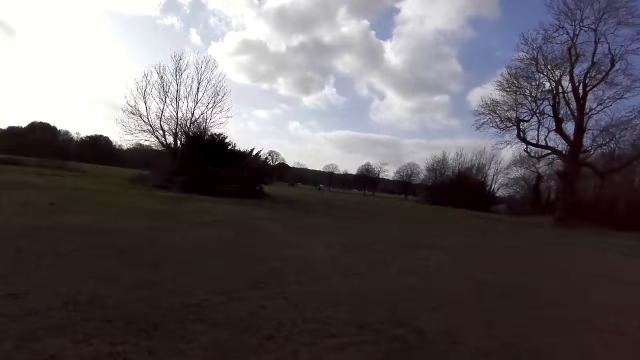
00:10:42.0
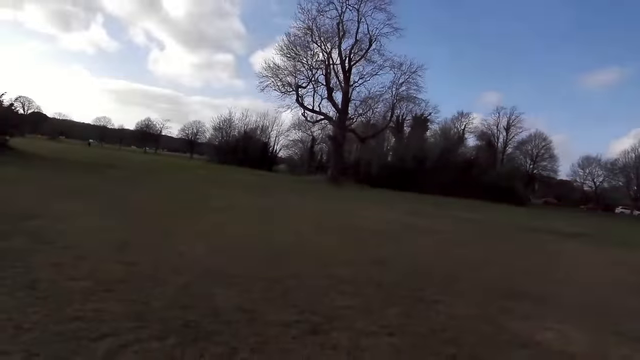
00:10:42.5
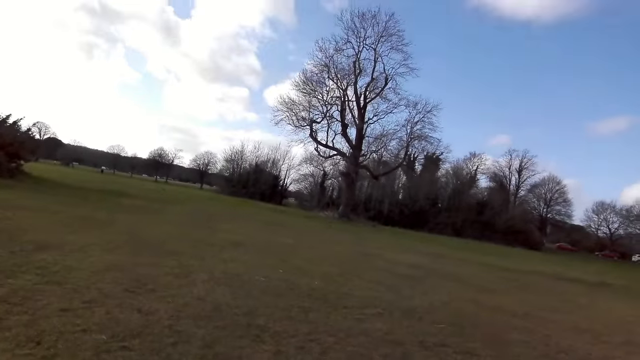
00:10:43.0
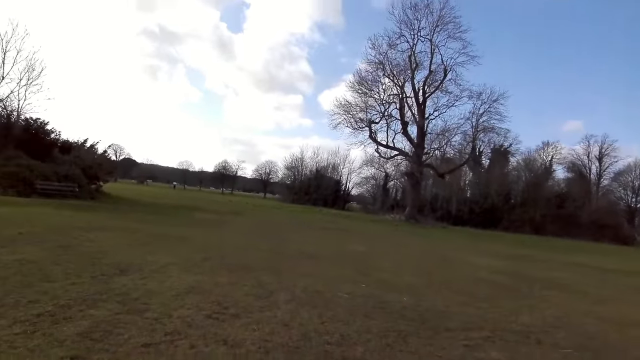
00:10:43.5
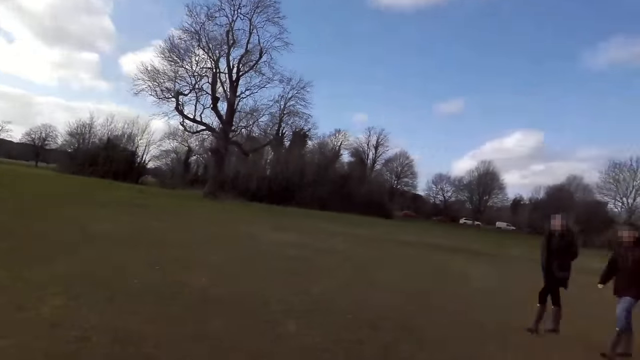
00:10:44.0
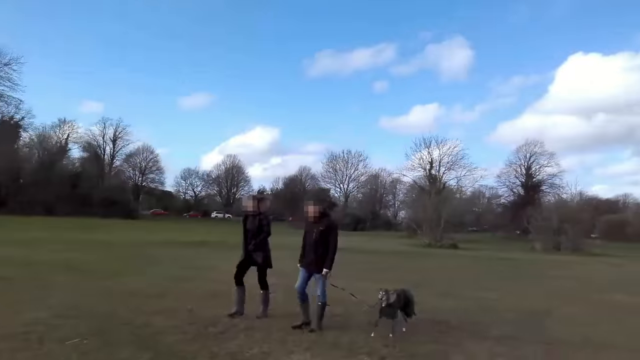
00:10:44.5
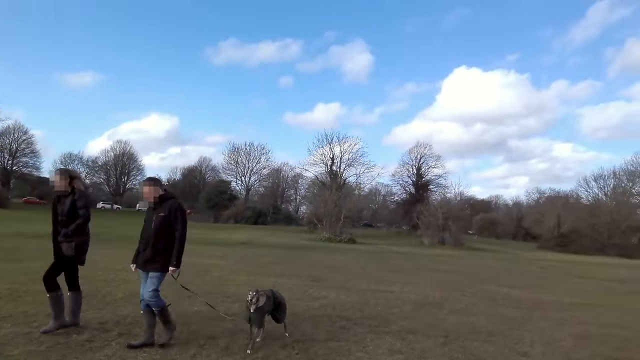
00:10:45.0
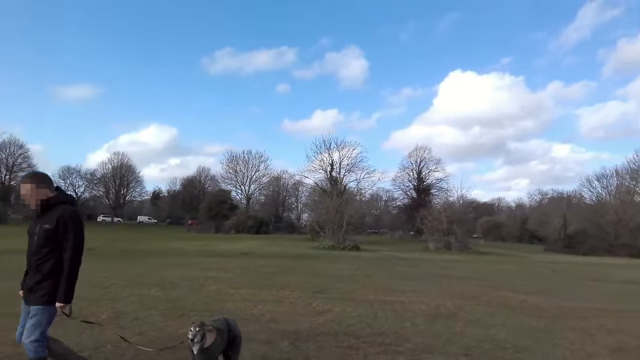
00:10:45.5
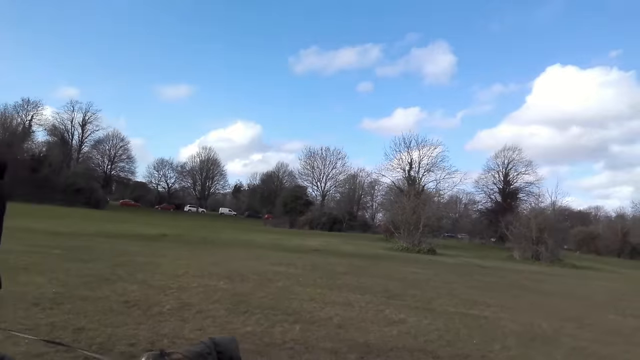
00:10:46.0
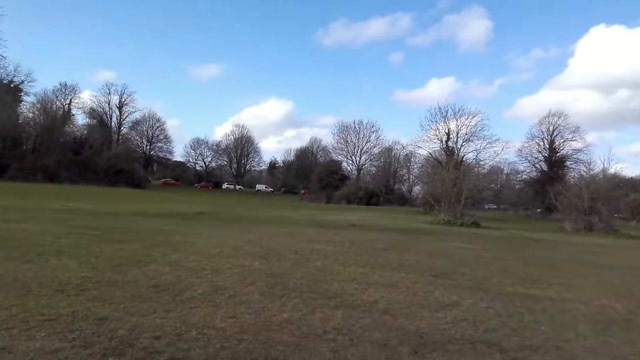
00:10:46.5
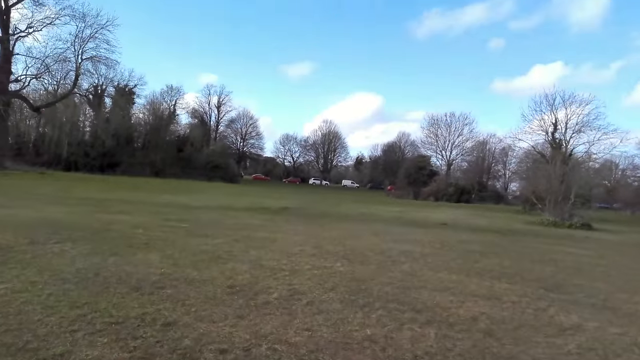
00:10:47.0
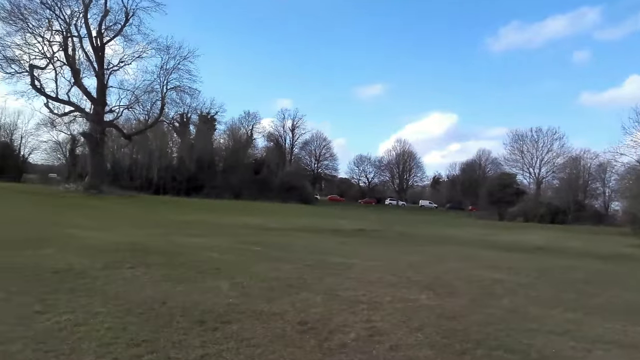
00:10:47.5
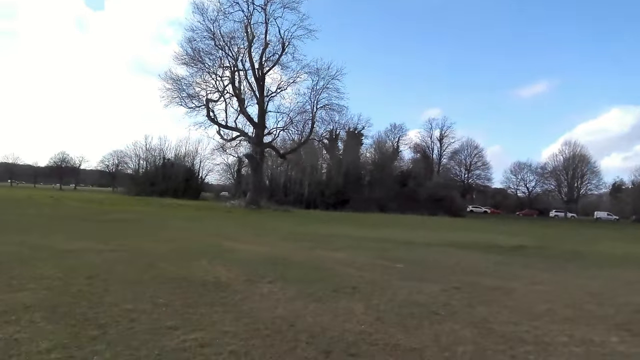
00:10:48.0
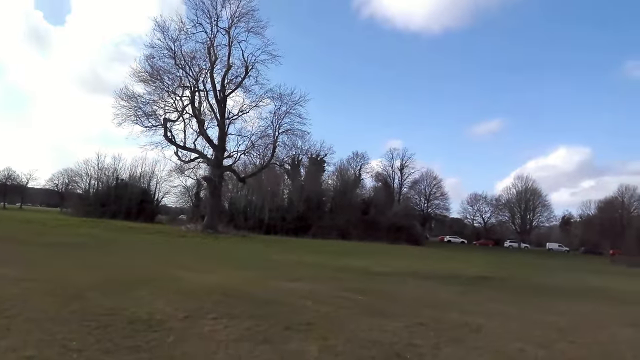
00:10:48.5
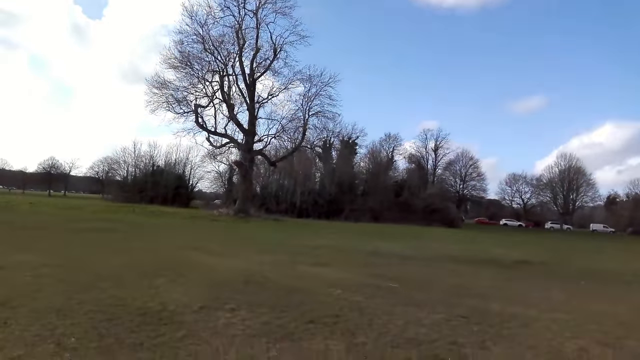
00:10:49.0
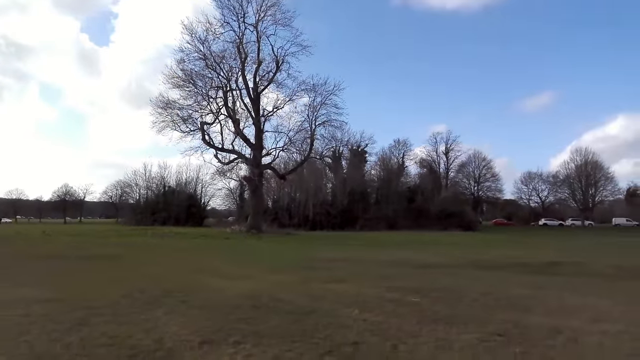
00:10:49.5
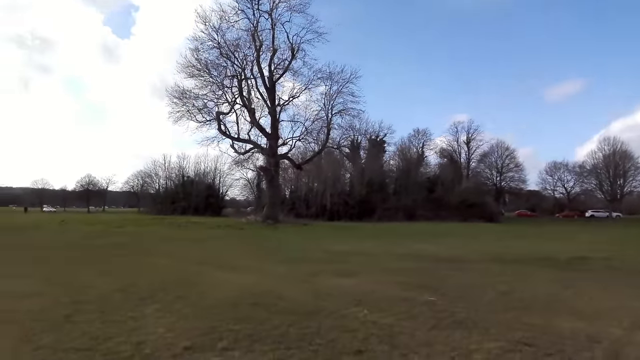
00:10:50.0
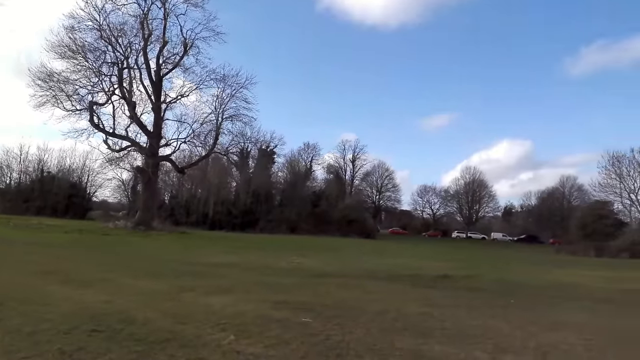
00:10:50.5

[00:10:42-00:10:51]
A man walks a dog with a leash. A woman walks past the camera wearer. The man walks past the camera wearer with the dog.

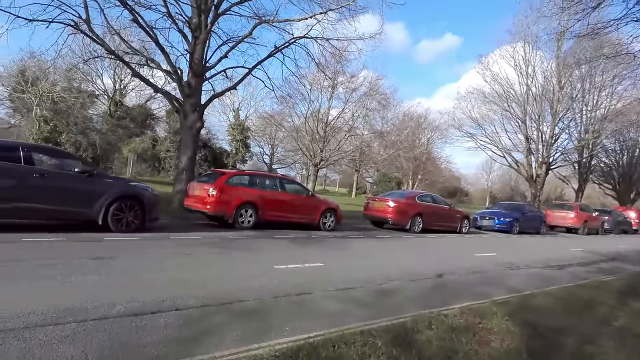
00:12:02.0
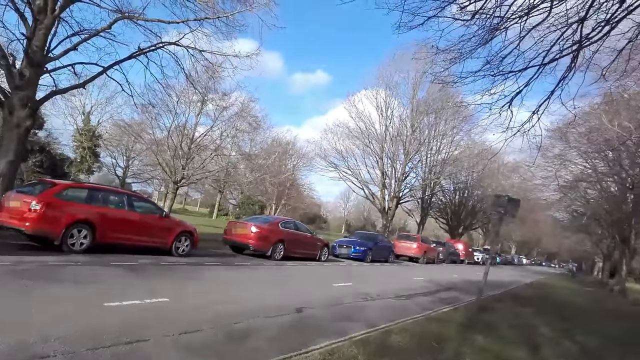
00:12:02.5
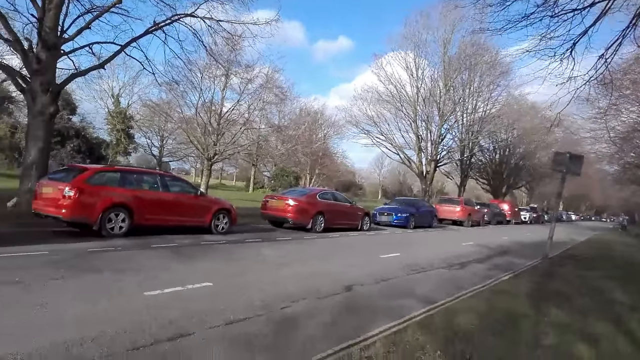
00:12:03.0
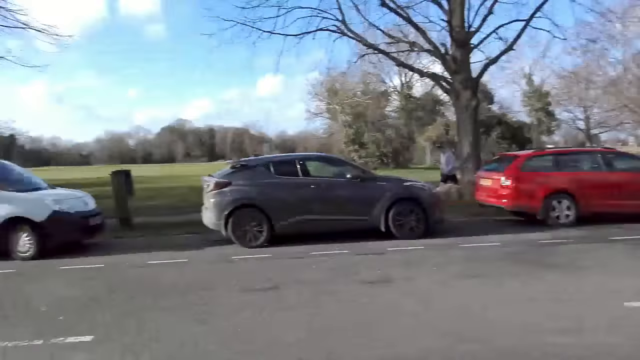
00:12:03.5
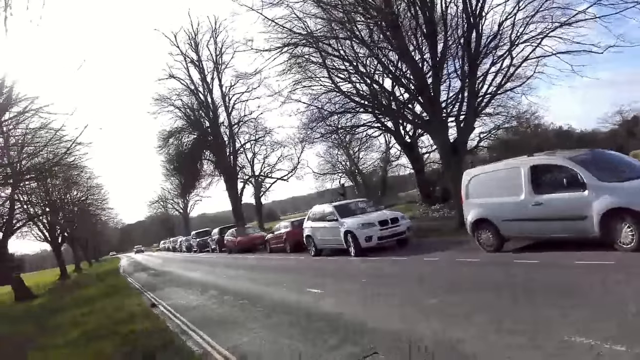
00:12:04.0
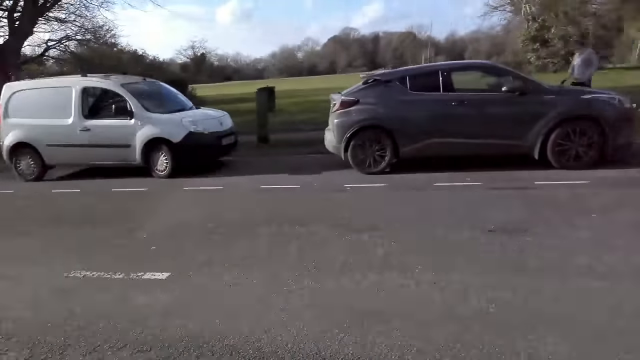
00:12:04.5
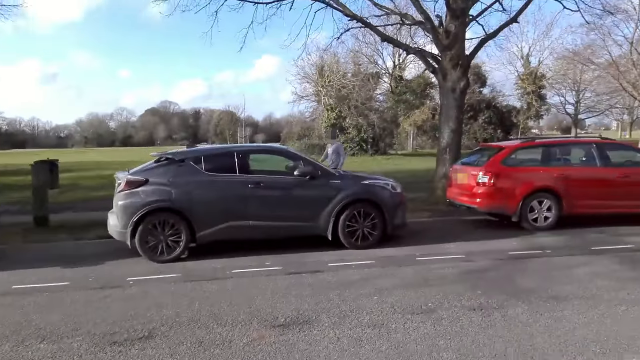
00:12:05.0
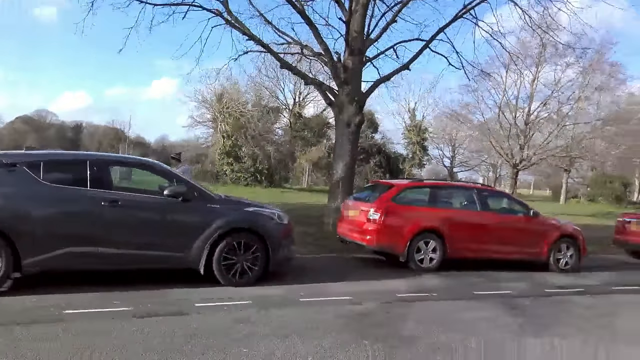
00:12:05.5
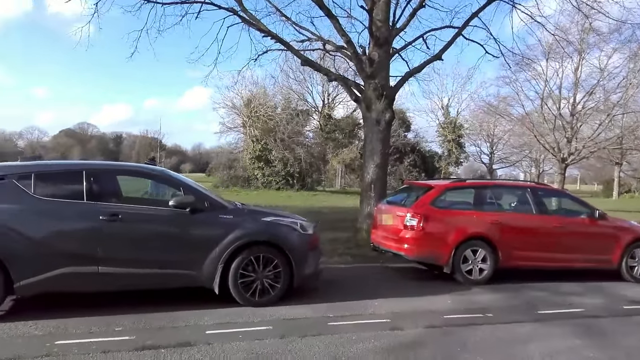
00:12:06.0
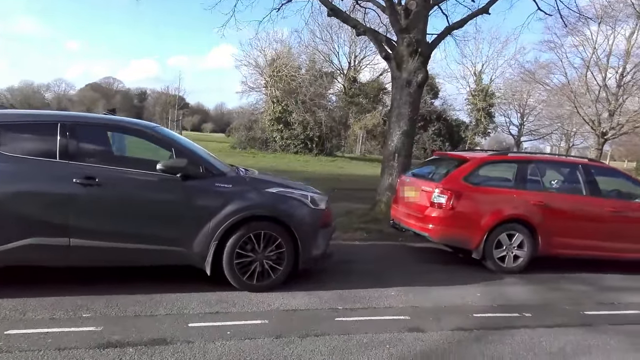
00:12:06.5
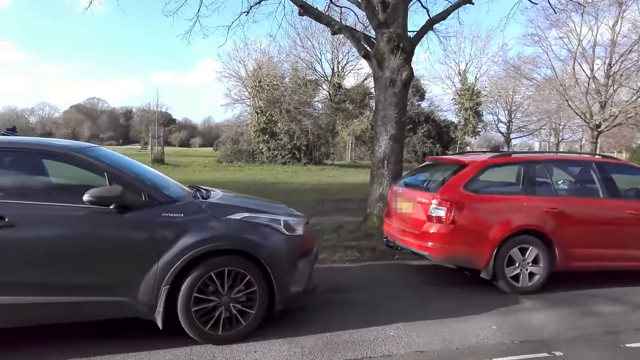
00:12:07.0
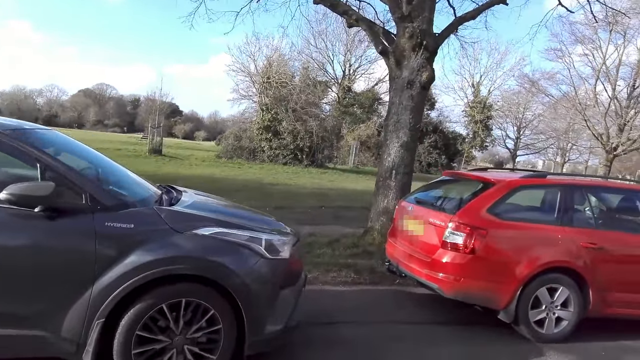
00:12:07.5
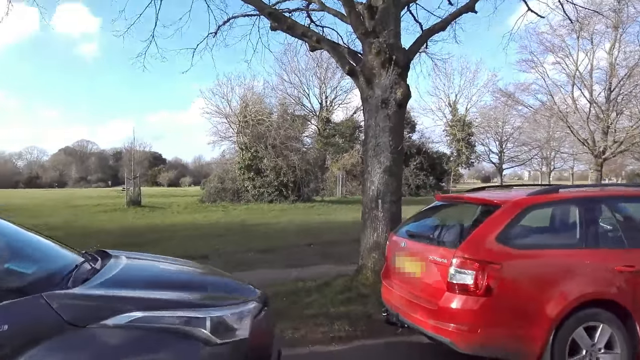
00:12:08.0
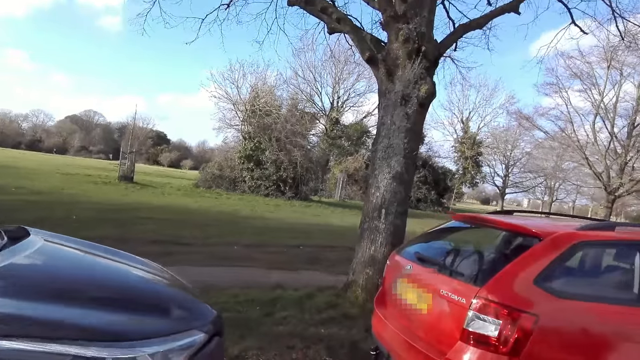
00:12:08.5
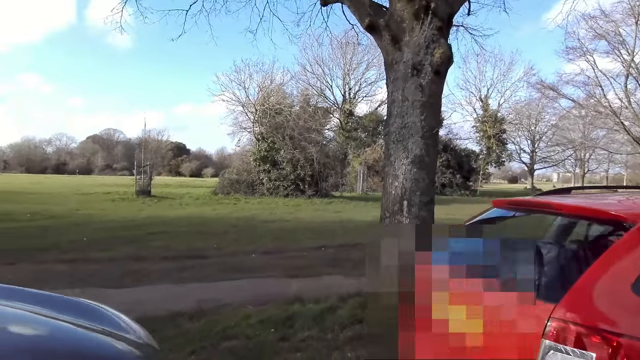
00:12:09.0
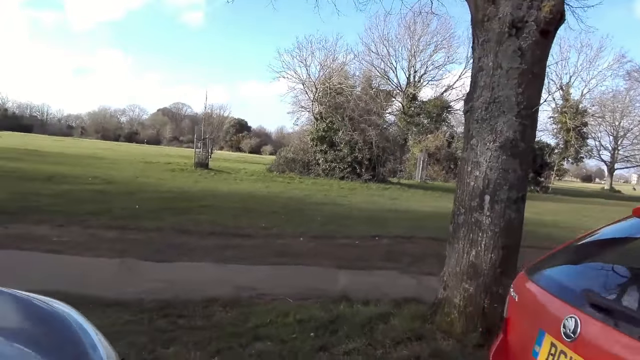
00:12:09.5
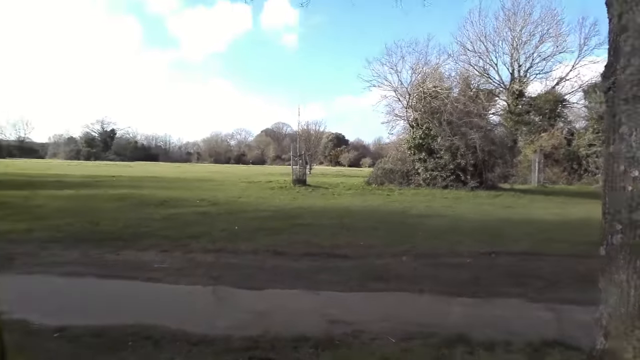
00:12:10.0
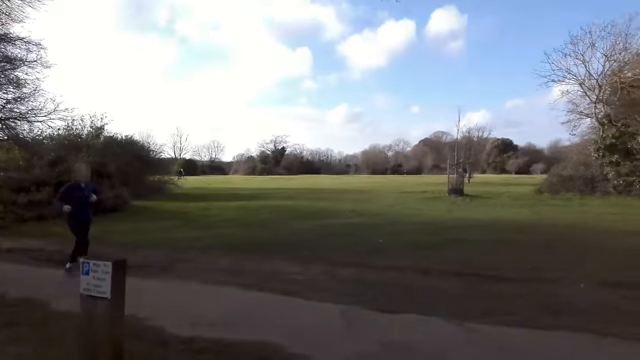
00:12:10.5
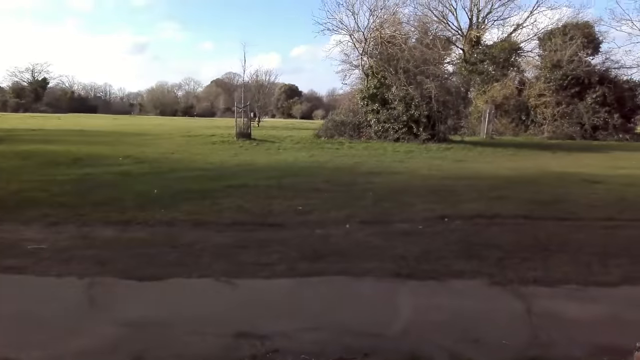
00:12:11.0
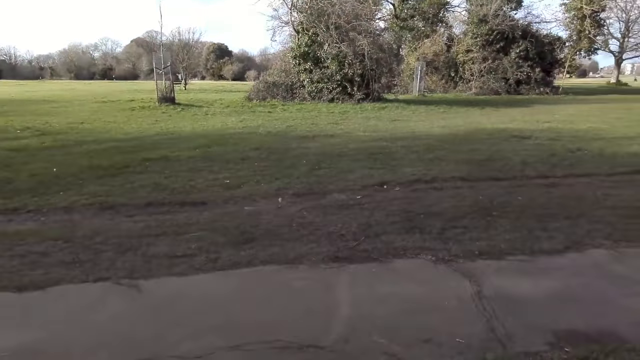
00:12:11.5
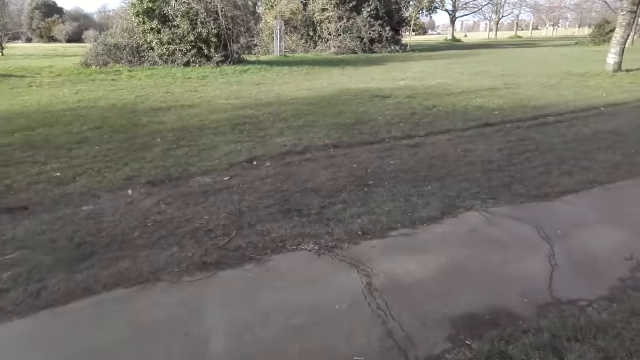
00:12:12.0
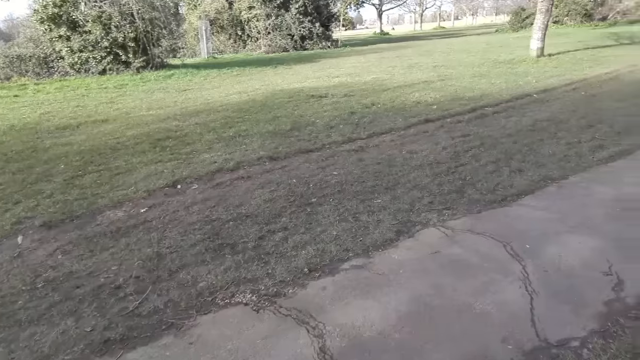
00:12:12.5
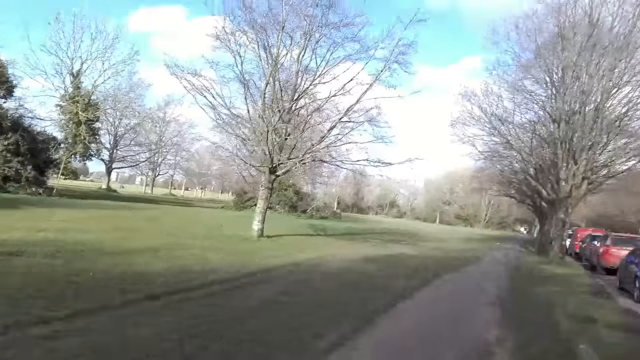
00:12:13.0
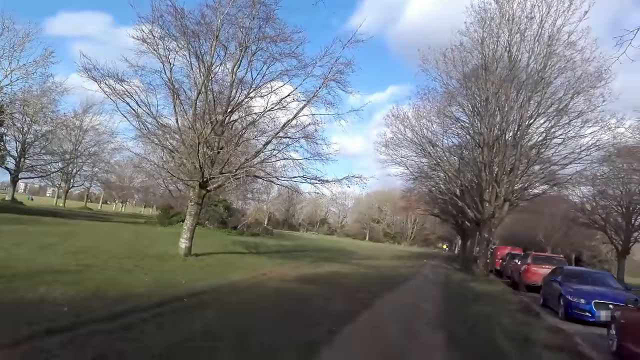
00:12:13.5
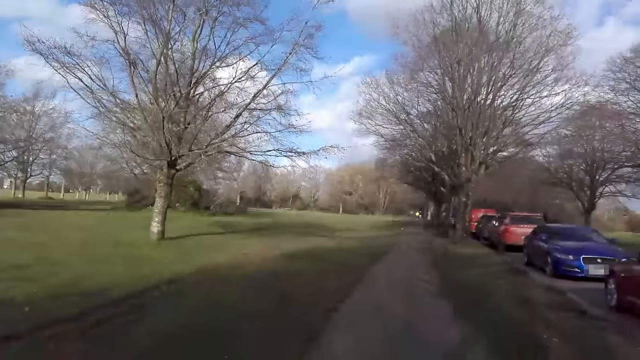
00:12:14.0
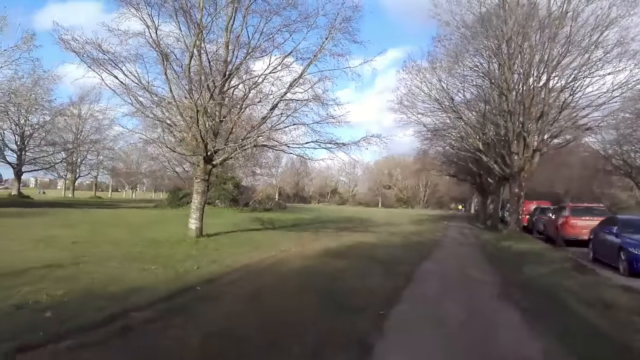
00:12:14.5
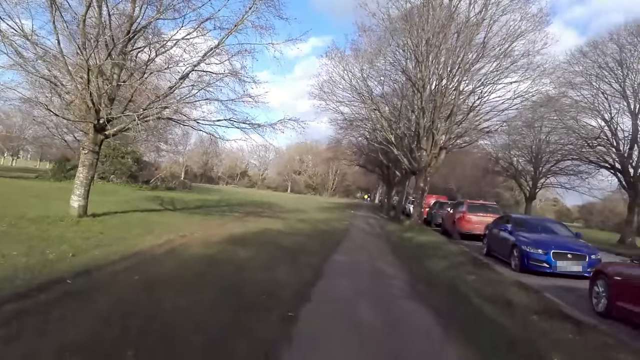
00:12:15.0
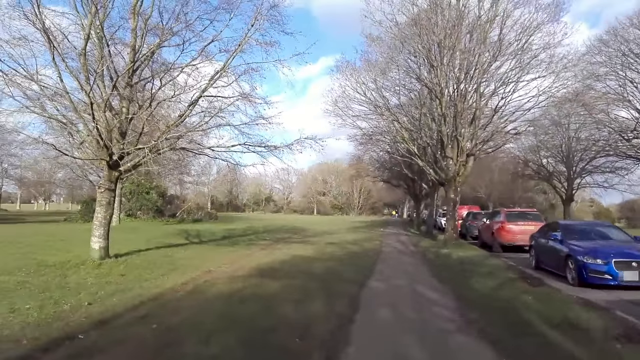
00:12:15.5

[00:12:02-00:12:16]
The camera wearer turns right. They walk across a road. A woman jogs along the road. The camera wearer walks along the road.
